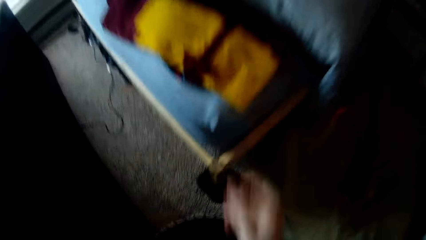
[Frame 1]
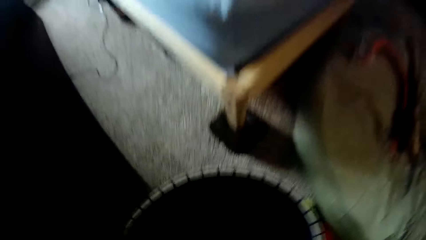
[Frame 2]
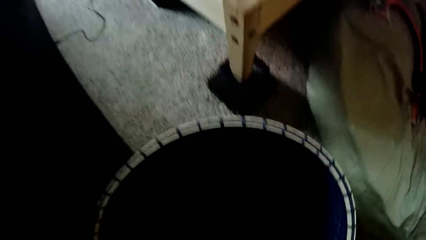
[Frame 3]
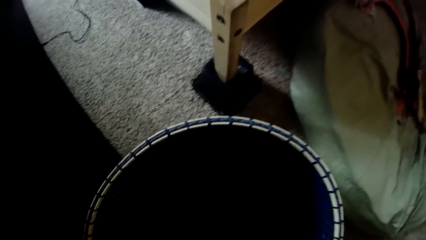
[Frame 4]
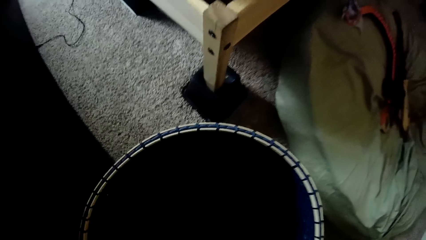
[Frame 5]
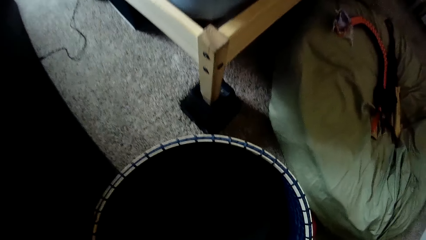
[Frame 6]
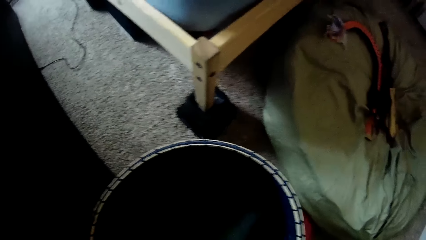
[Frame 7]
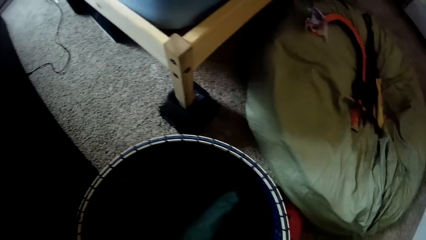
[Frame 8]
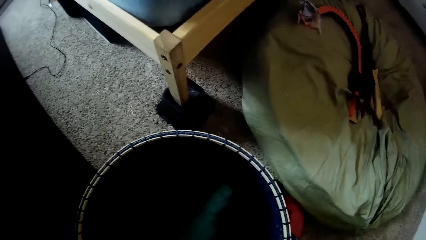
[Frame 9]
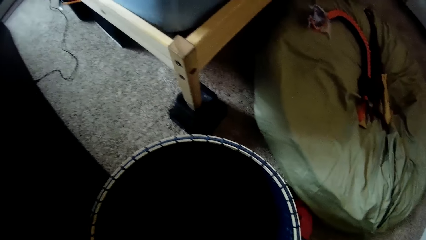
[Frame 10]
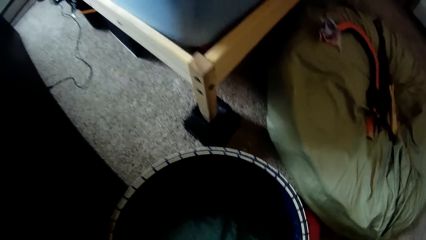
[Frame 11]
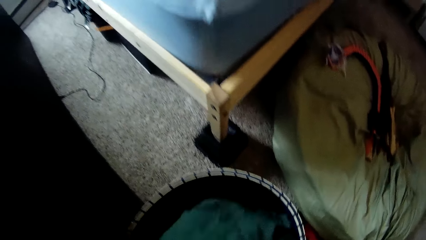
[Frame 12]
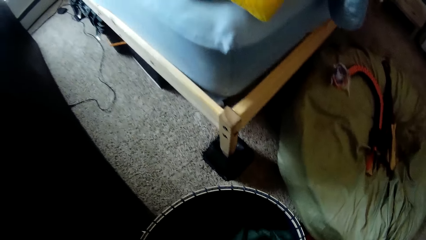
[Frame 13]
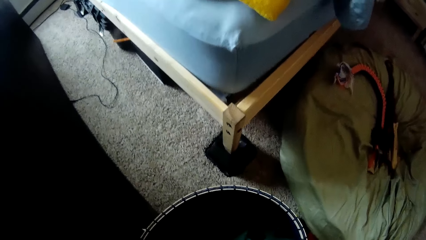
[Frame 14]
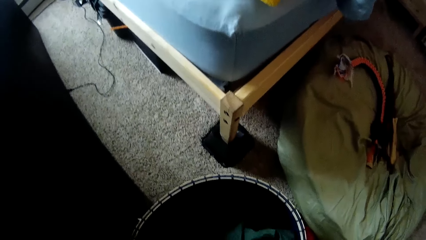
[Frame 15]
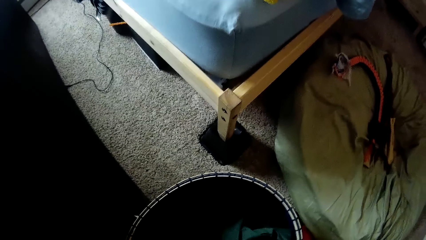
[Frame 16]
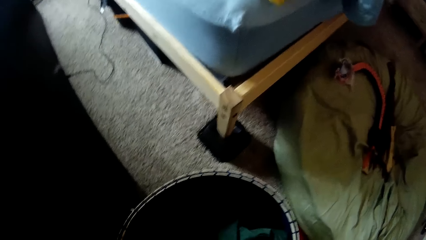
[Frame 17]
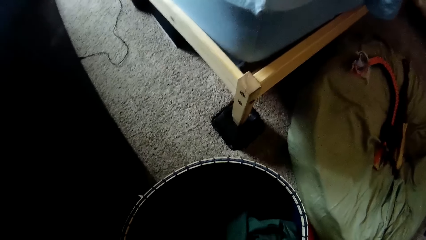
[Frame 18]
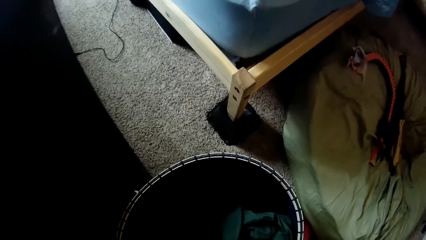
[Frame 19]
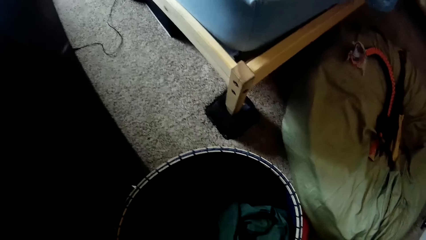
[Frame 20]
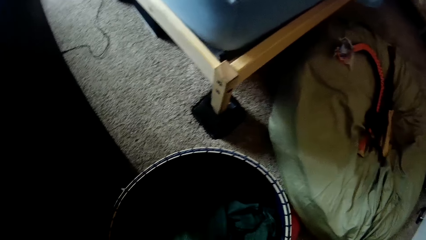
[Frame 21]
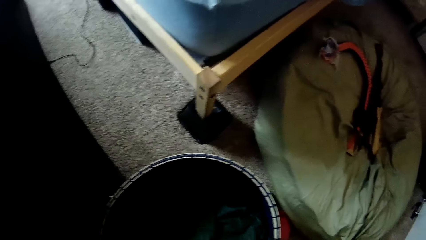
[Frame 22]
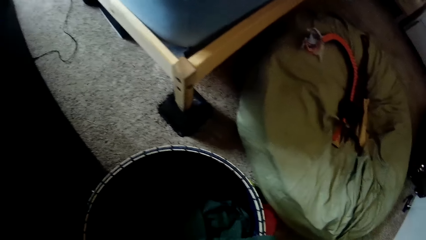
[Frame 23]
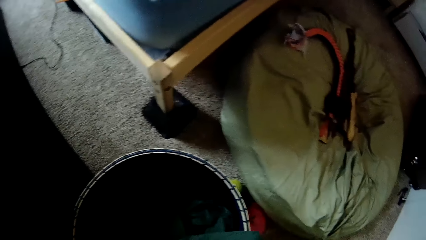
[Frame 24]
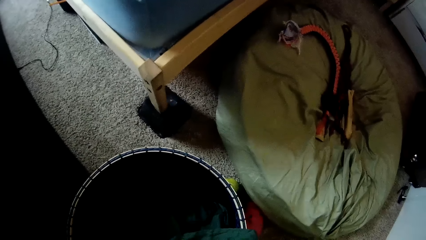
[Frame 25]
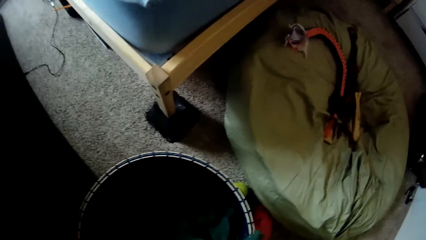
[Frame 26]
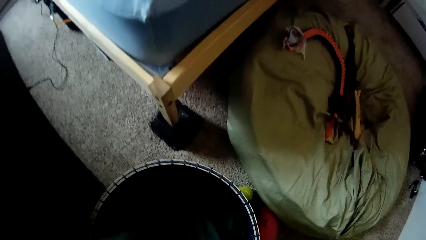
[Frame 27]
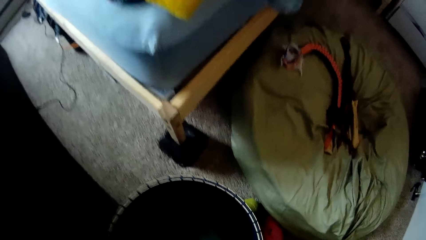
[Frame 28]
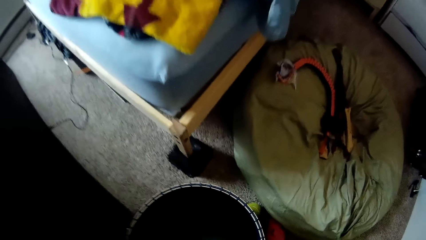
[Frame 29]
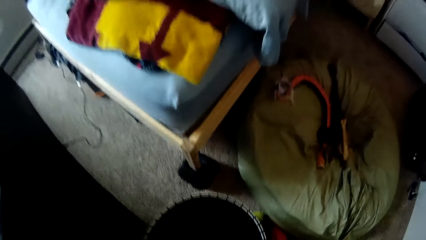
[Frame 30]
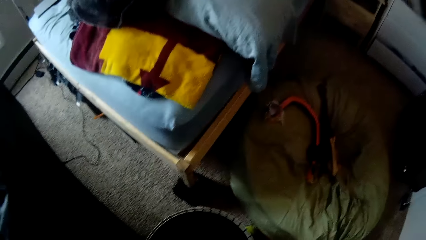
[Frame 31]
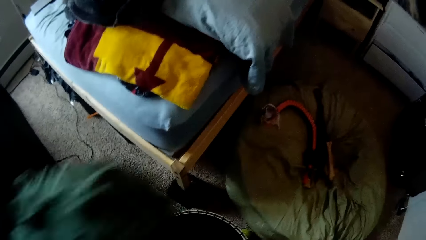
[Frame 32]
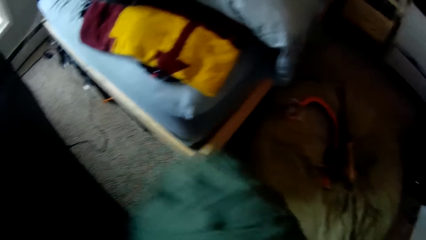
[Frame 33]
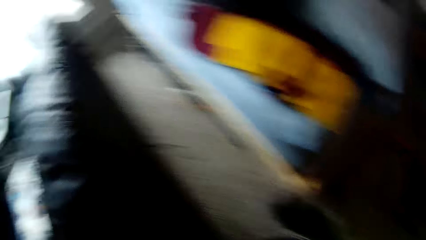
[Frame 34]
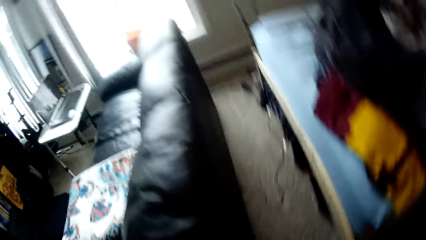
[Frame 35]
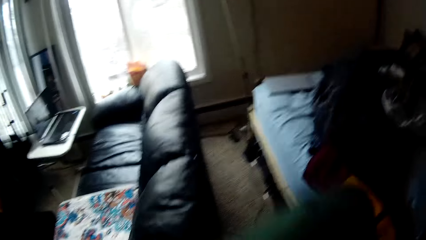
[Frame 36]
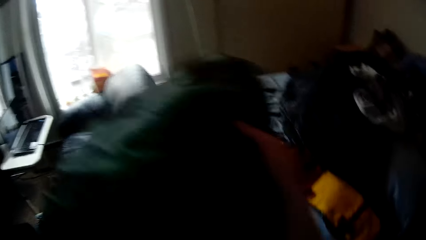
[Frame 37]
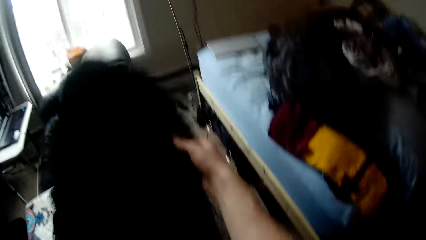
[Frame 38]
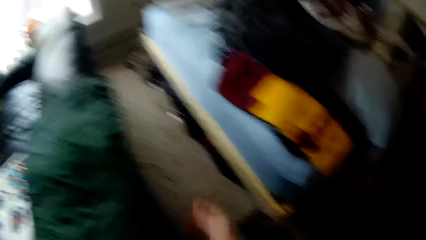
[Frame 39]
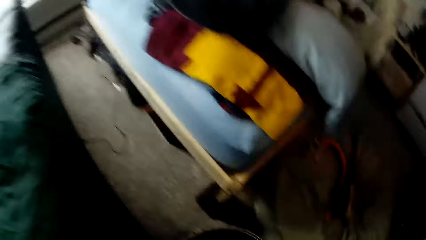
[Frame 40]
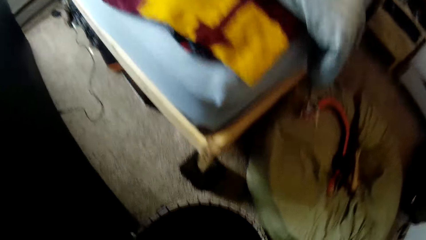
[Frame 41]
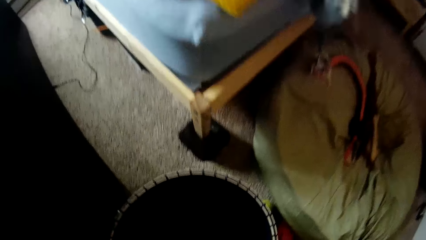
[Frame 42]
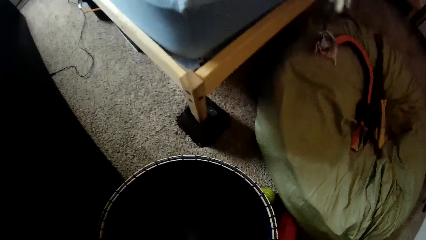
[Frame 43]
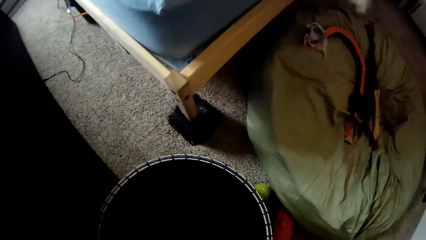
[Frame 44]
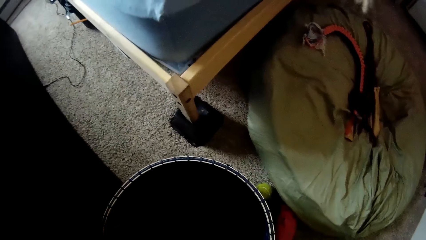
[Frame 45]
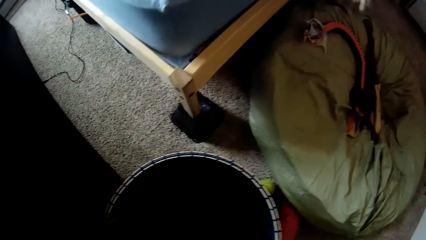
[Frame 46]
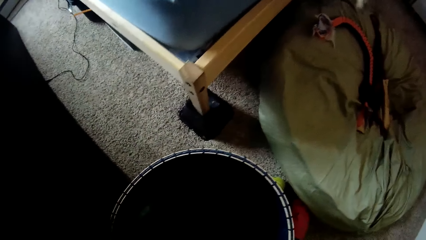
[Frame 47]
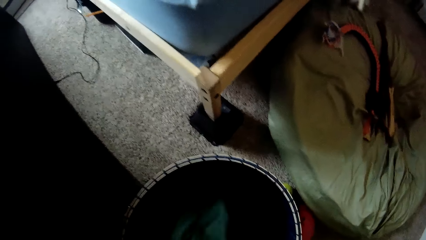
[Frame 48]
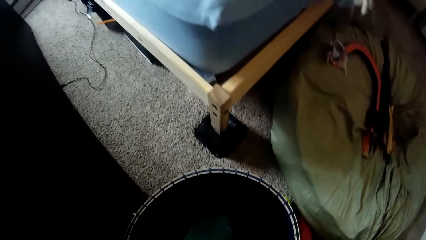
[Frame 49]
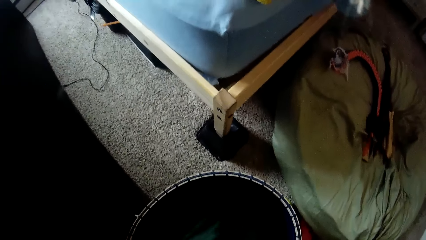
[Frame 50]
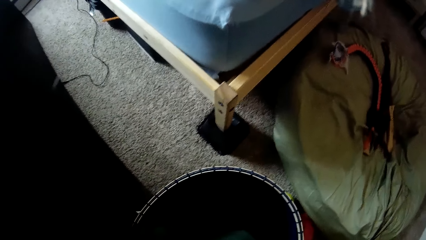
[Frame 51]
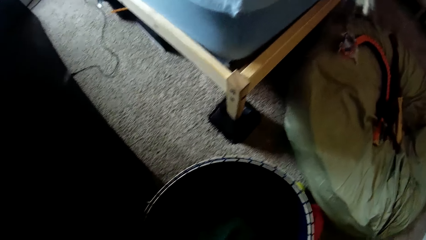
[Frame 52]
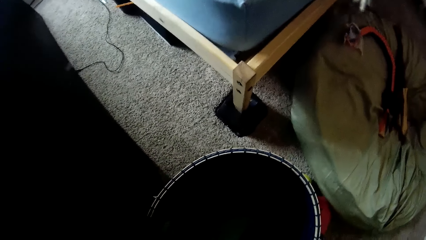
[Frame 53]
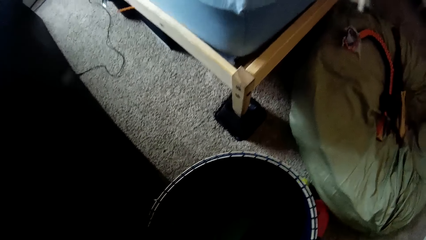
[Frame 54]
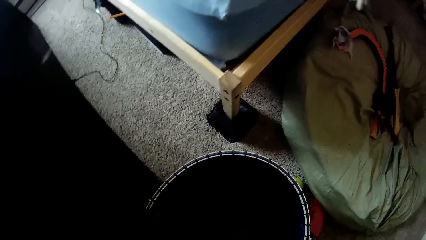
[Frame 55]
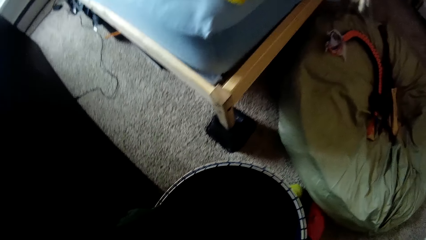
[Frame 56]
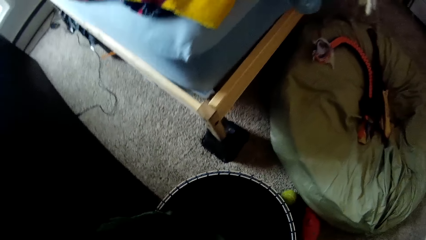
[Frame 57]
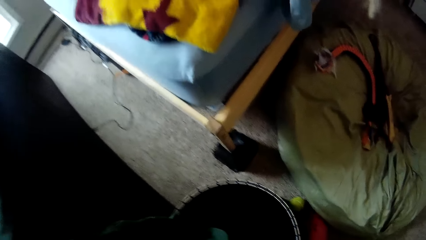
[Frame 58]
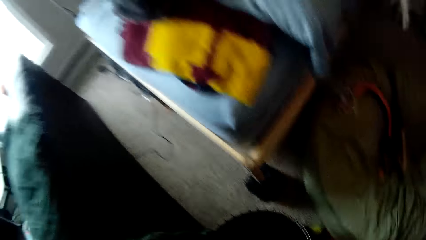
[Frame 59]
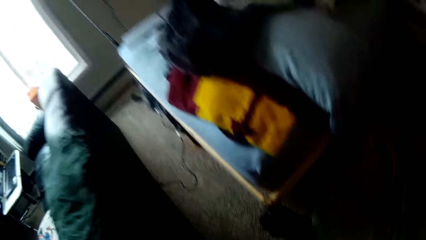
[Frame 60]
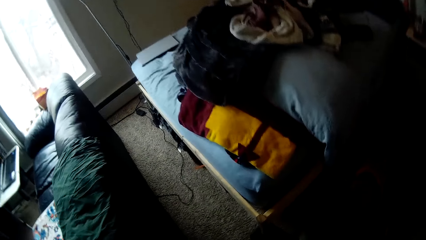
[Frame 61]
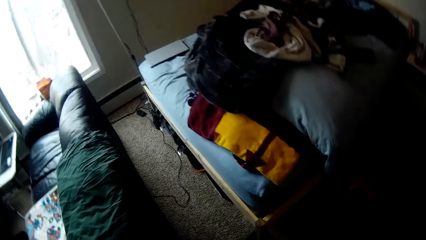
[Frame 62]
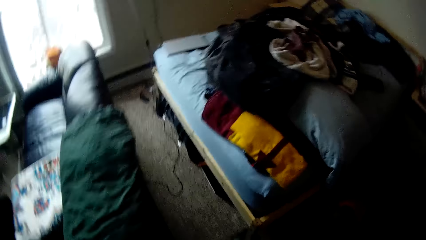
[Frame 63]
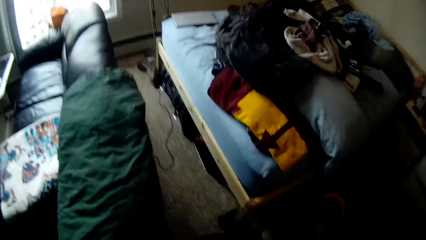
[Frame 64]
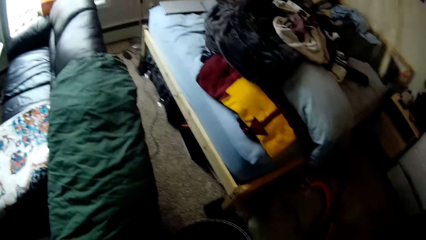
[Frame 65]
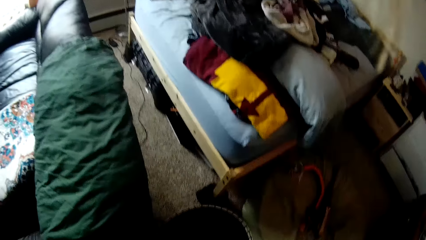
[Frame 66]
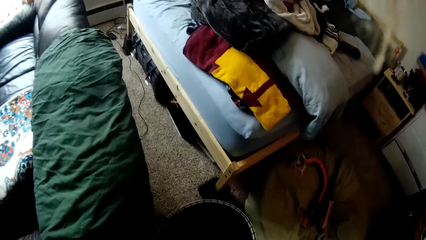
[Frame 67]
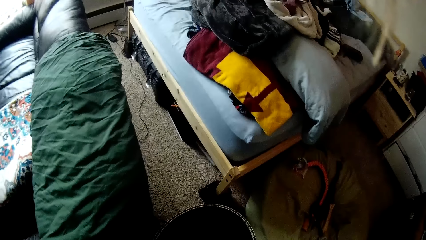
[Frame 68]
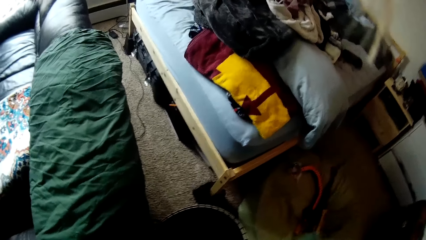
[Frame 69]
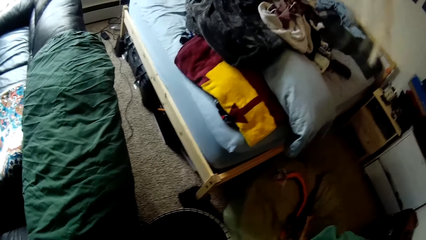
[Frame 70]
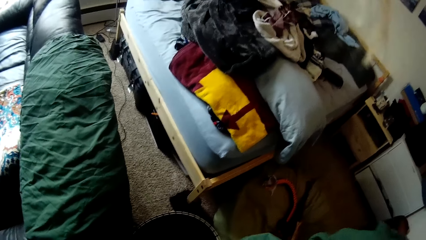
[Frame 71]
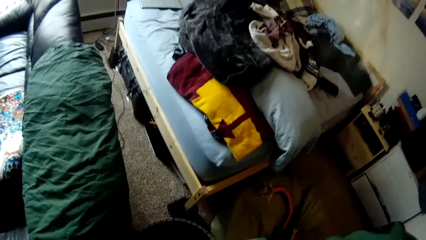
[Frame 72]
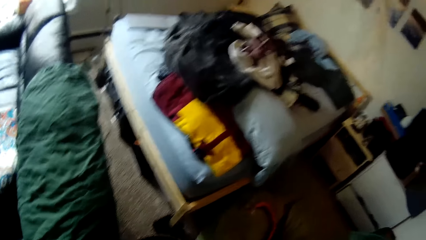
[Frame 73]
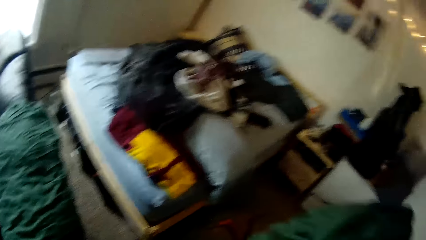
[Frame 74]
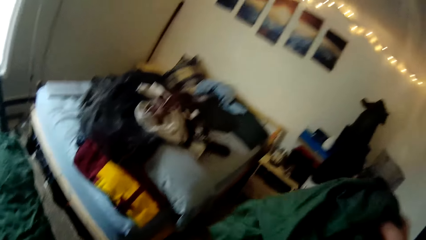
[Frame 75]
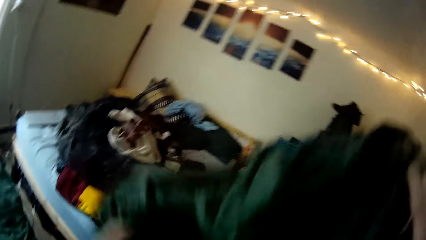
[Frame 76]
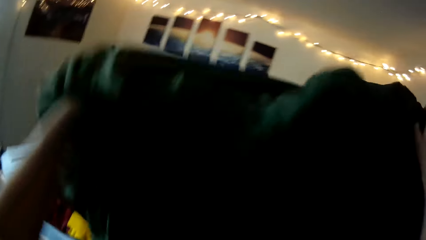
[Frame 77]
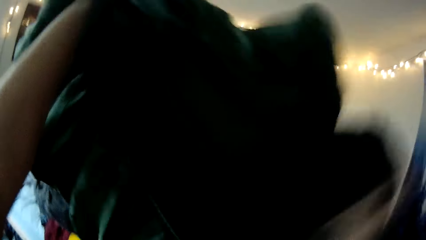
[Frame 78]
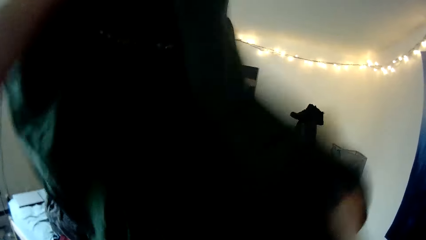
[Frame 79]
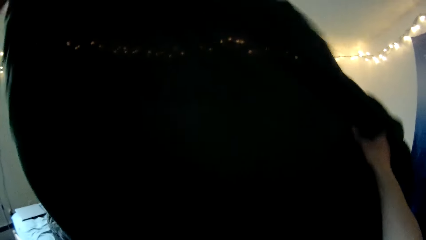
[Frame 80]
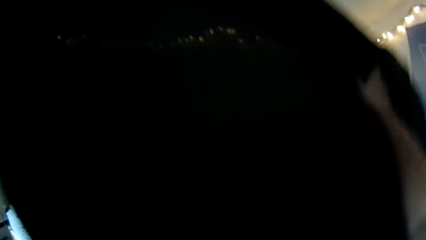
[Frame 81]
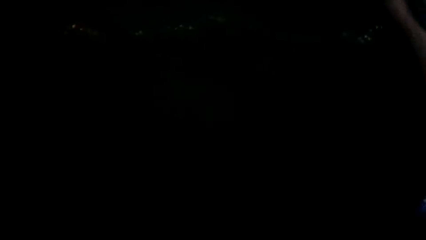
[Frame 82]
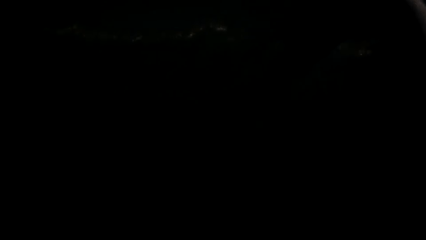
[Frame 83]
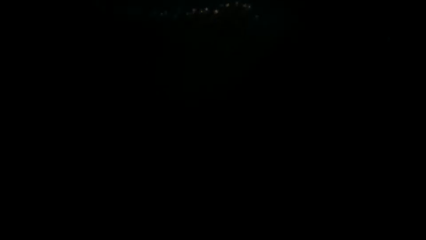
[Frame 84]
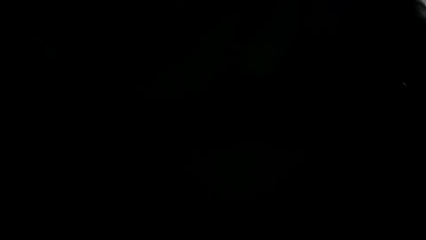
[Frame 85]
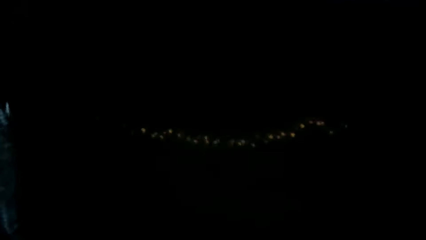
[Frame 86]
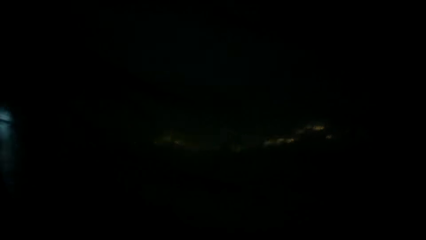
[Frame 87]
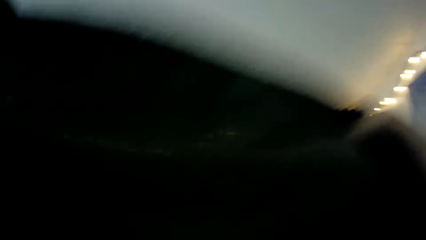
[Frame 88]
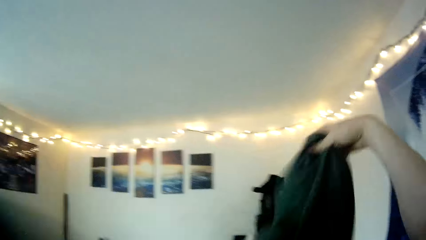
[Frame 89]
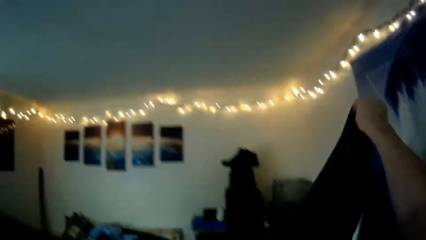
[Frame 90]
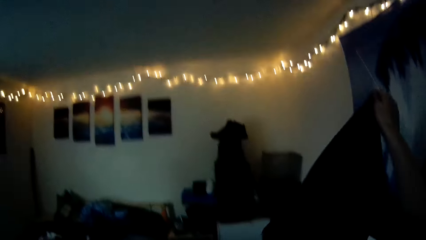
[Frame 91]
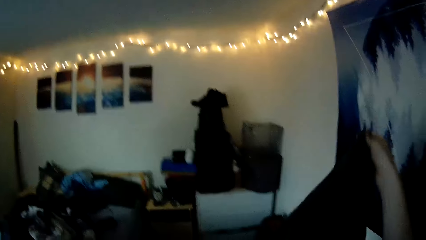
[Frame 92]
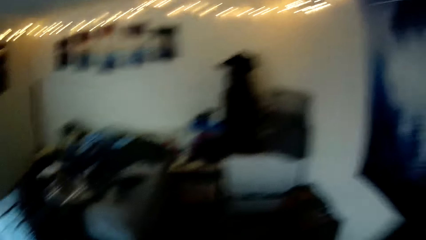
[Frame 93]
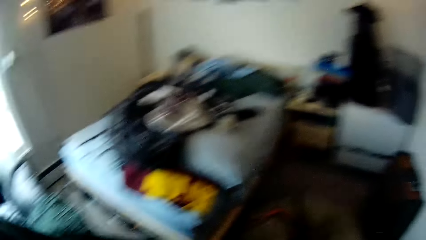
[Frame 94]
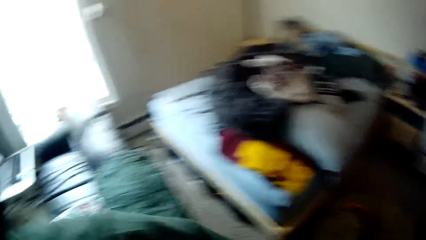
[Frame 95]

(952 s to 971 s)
The camera wearer drops clothes on a bed. They pick up clothes from a laundry basket. They look around a room. They drop a piece of cloth on a seat. They pick up clothes from the laundry basket. They look around the room. They fold another duvet with both hands. They straighten a piece of cloth with a hand.
